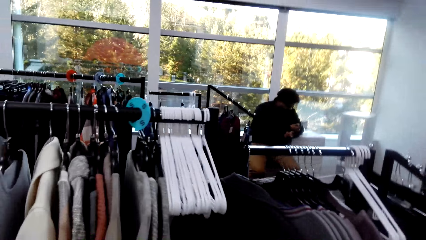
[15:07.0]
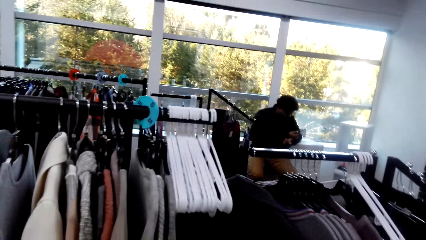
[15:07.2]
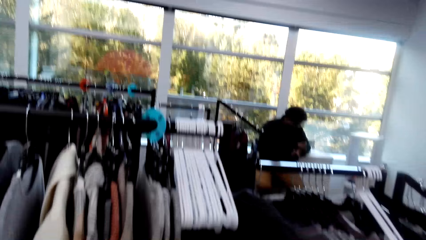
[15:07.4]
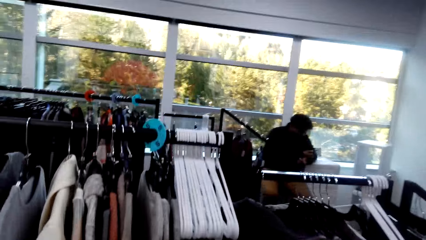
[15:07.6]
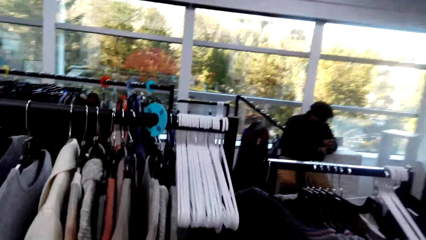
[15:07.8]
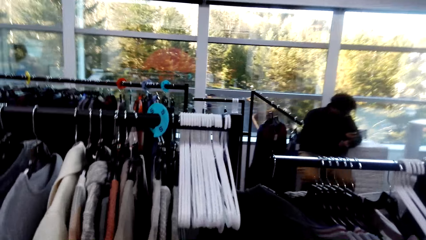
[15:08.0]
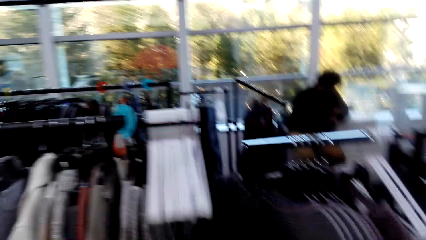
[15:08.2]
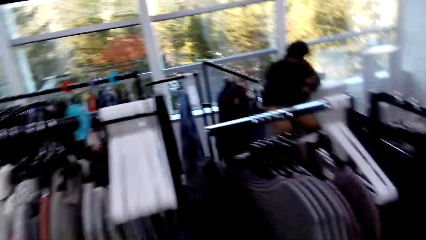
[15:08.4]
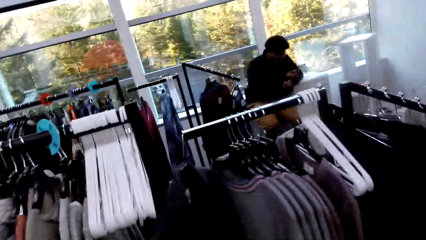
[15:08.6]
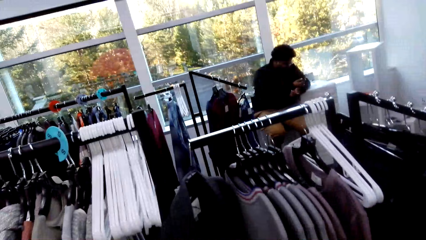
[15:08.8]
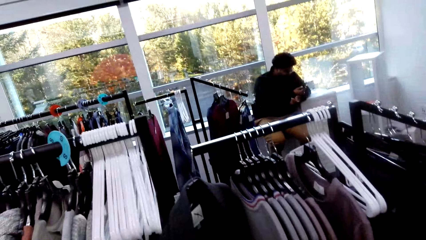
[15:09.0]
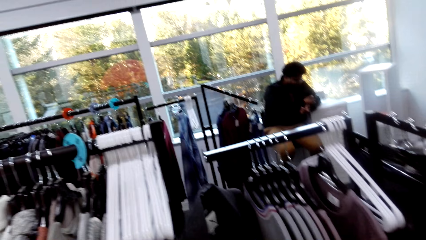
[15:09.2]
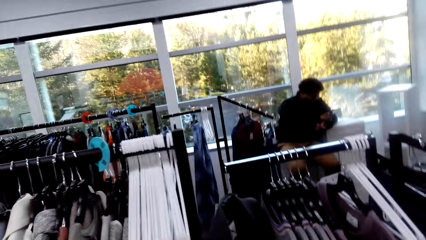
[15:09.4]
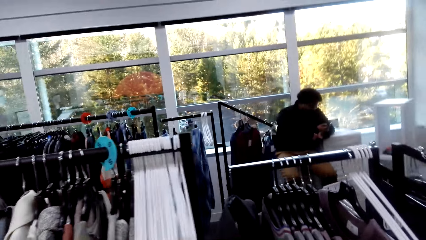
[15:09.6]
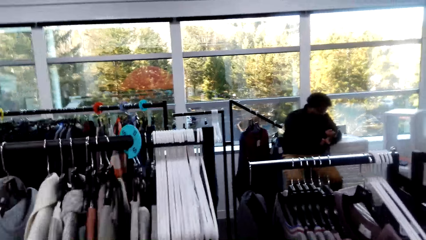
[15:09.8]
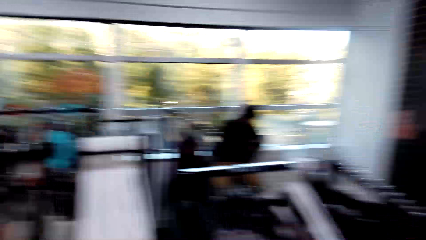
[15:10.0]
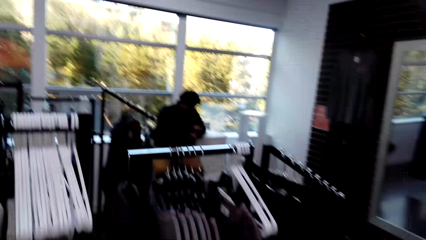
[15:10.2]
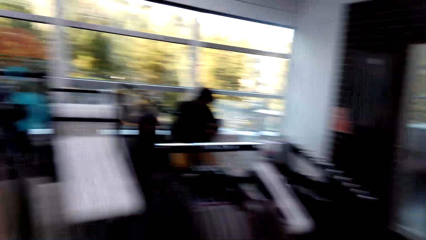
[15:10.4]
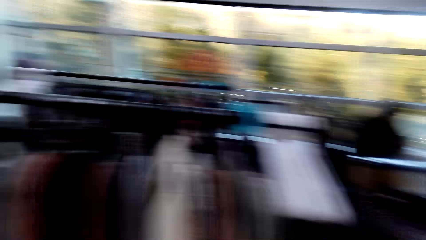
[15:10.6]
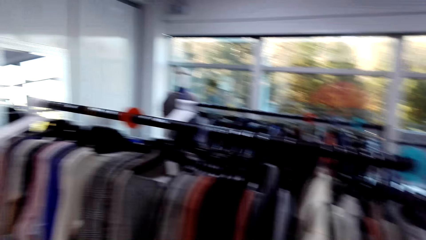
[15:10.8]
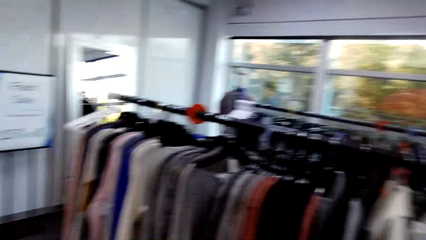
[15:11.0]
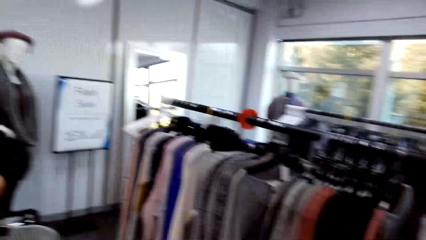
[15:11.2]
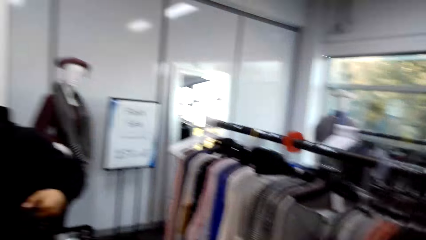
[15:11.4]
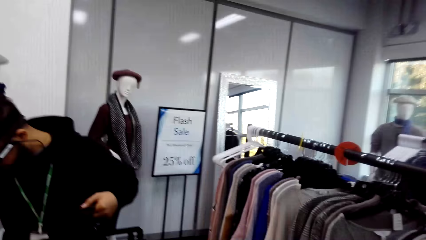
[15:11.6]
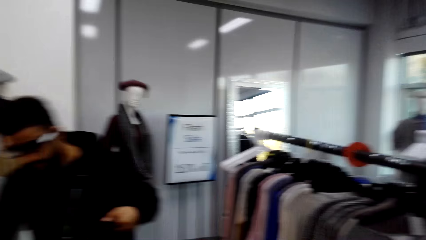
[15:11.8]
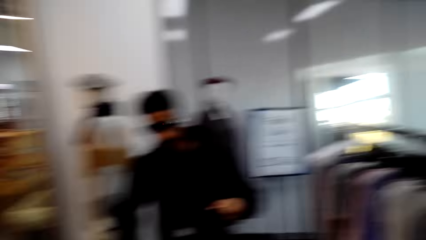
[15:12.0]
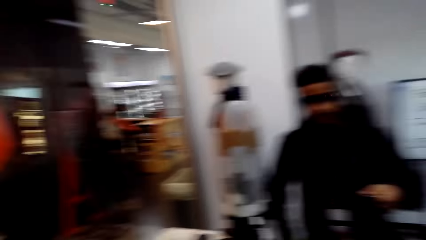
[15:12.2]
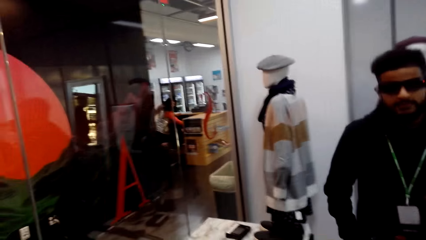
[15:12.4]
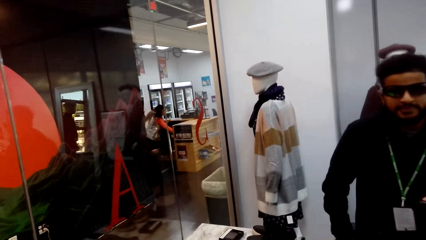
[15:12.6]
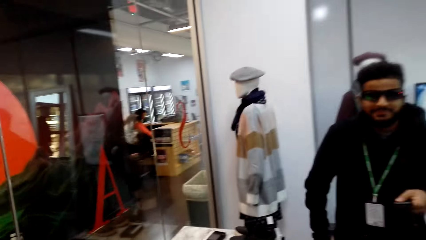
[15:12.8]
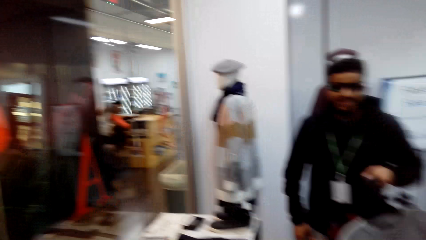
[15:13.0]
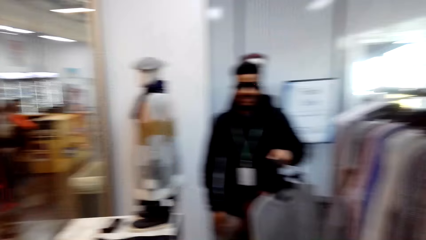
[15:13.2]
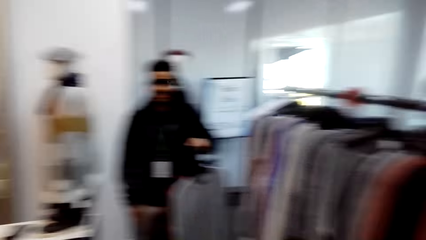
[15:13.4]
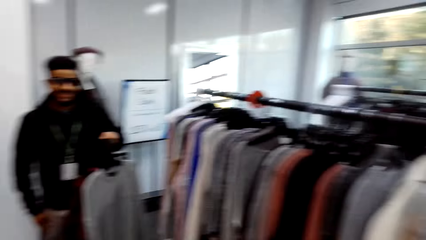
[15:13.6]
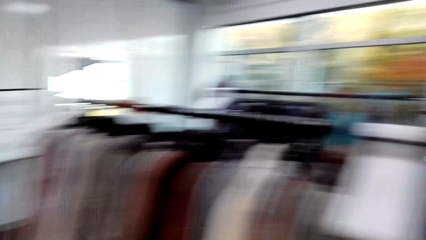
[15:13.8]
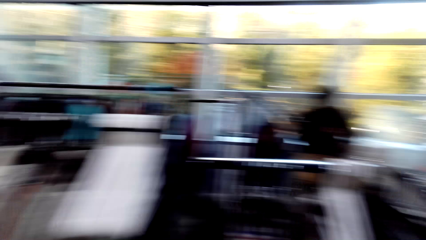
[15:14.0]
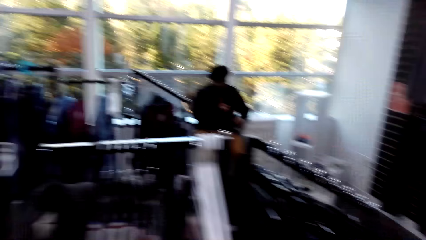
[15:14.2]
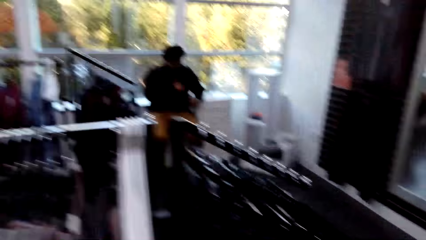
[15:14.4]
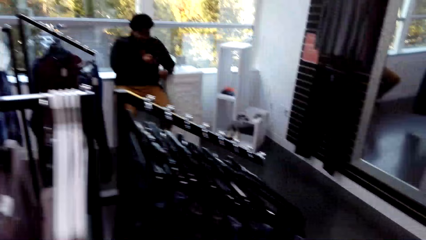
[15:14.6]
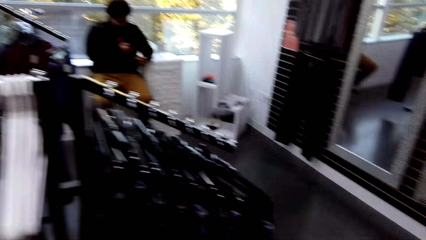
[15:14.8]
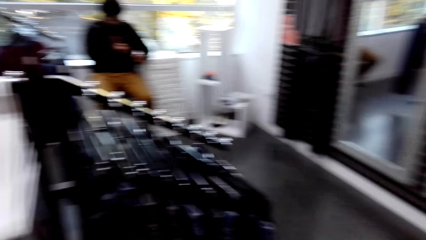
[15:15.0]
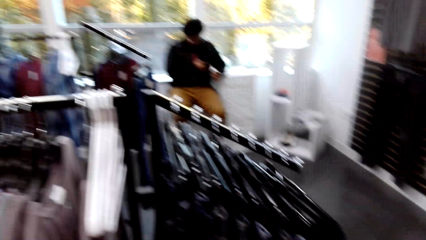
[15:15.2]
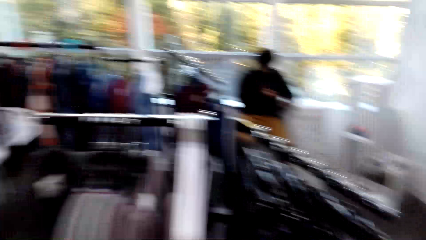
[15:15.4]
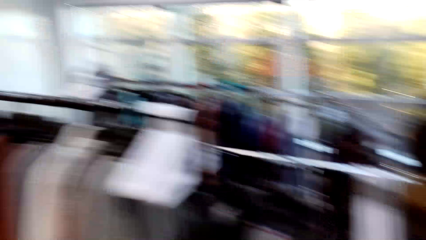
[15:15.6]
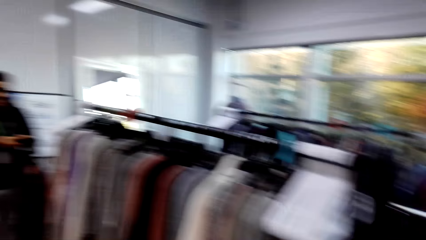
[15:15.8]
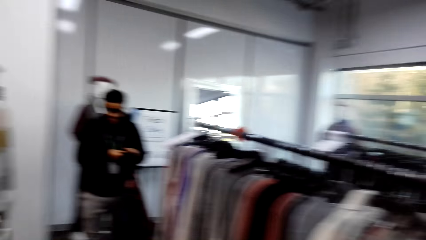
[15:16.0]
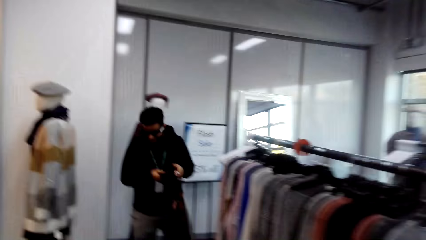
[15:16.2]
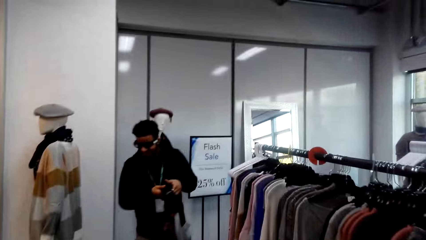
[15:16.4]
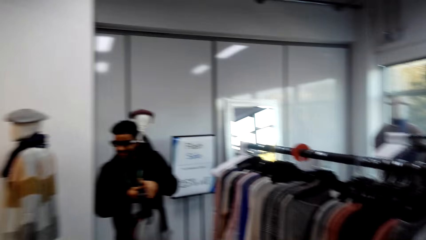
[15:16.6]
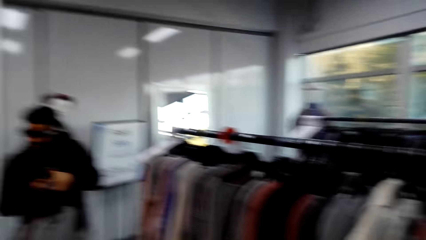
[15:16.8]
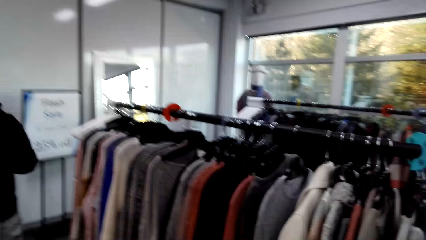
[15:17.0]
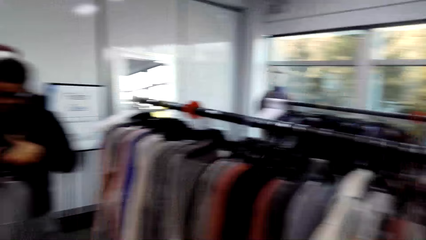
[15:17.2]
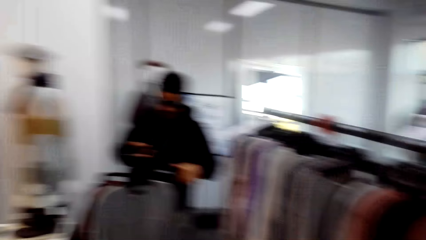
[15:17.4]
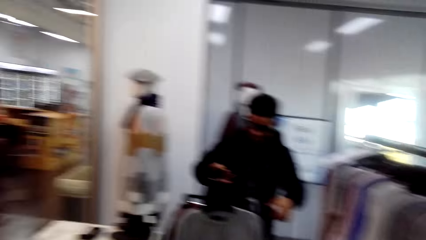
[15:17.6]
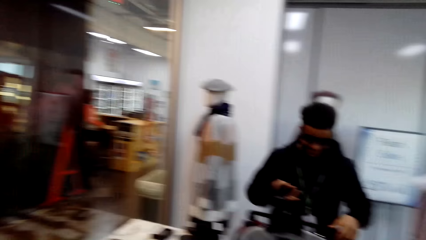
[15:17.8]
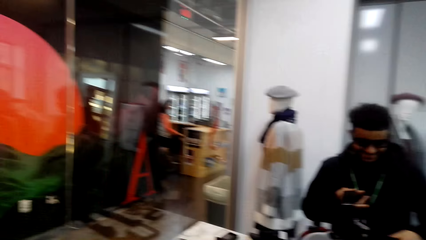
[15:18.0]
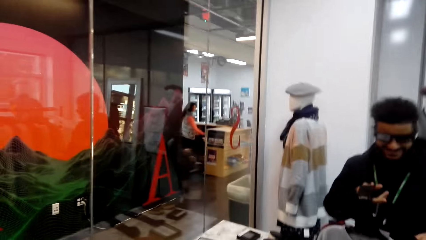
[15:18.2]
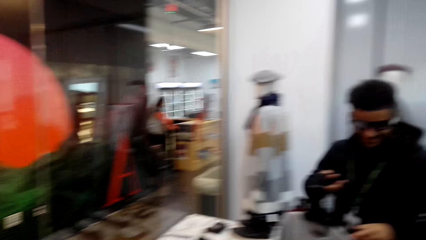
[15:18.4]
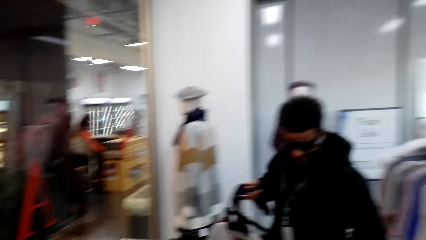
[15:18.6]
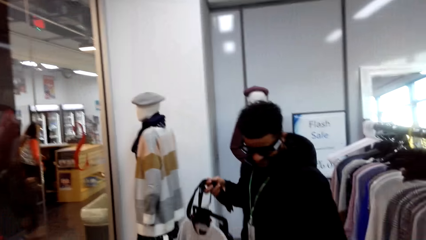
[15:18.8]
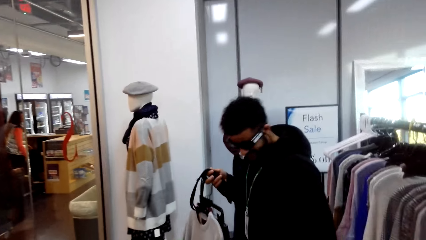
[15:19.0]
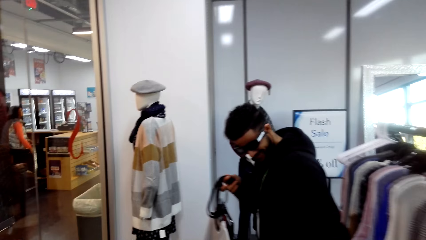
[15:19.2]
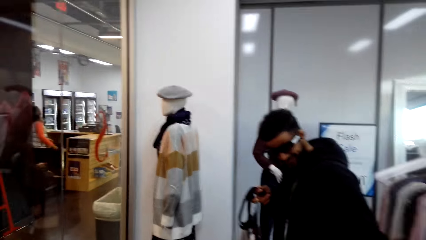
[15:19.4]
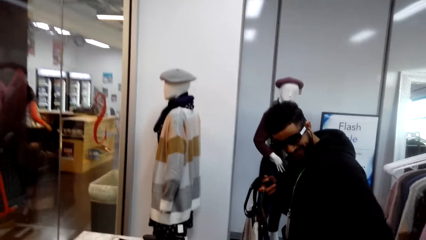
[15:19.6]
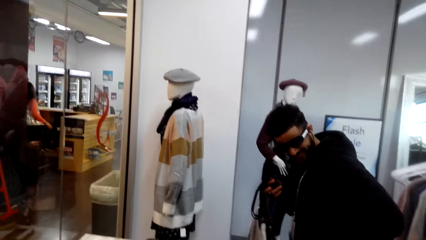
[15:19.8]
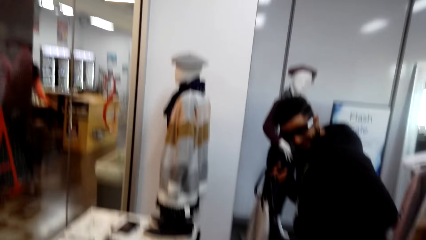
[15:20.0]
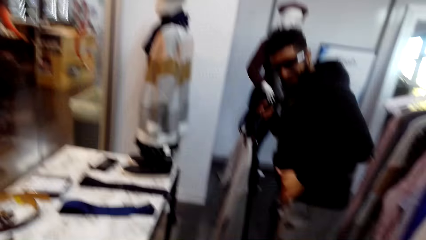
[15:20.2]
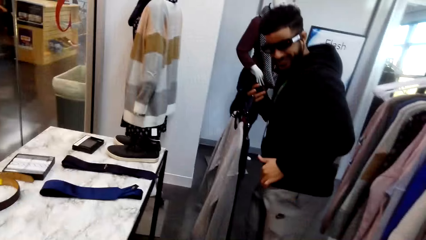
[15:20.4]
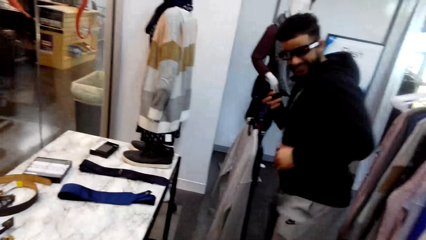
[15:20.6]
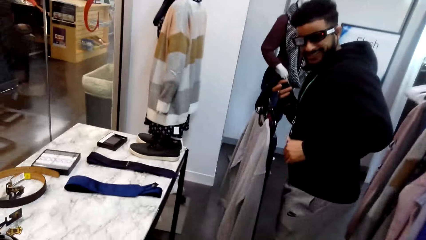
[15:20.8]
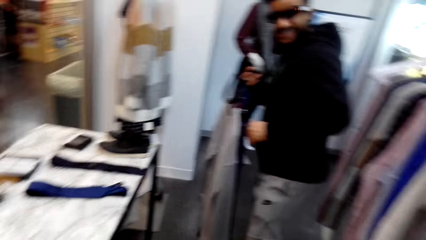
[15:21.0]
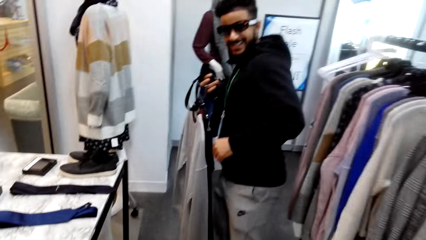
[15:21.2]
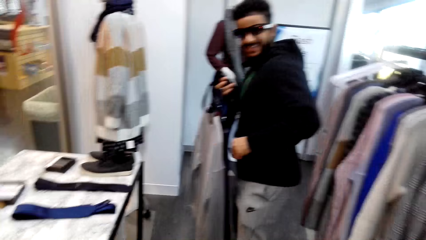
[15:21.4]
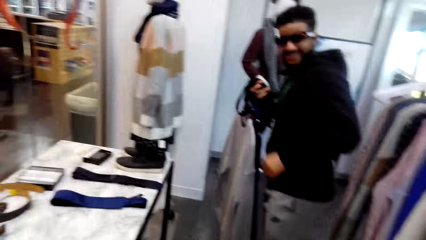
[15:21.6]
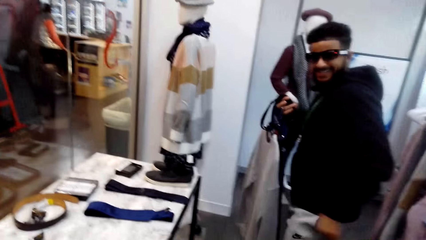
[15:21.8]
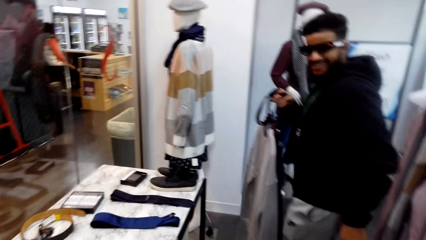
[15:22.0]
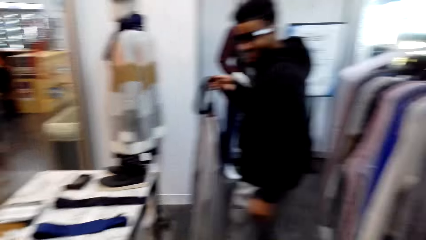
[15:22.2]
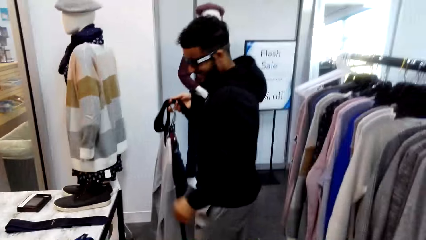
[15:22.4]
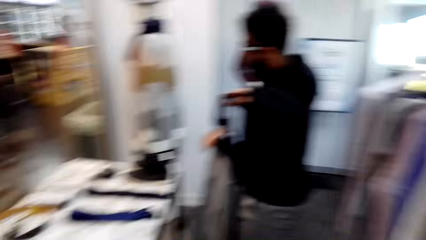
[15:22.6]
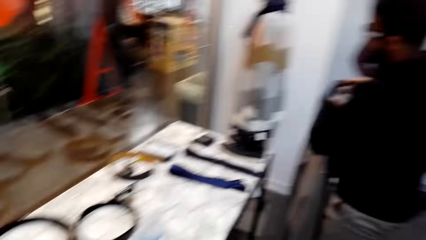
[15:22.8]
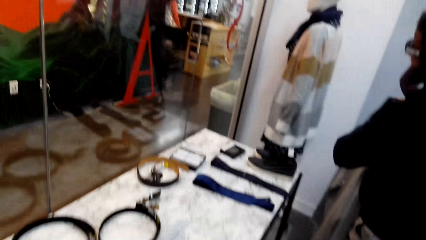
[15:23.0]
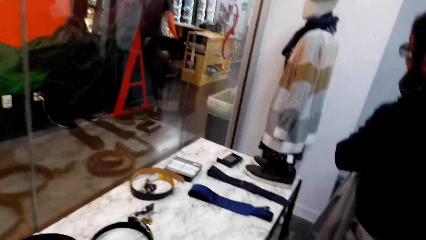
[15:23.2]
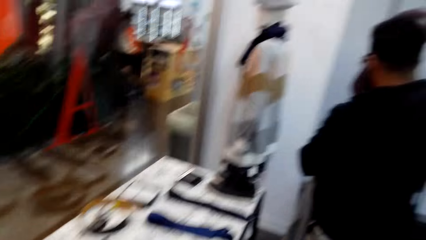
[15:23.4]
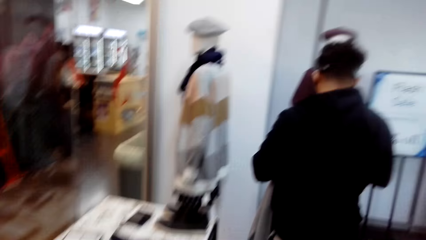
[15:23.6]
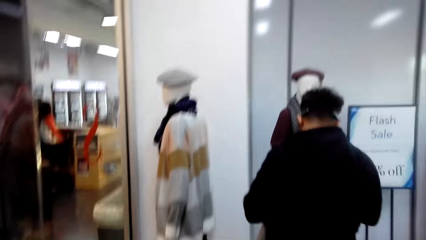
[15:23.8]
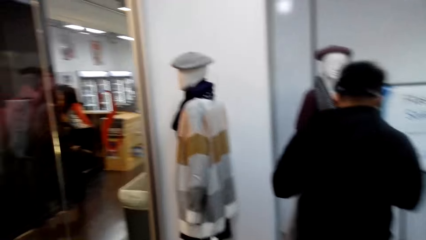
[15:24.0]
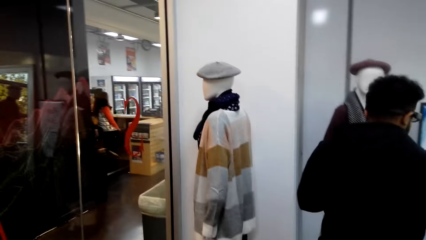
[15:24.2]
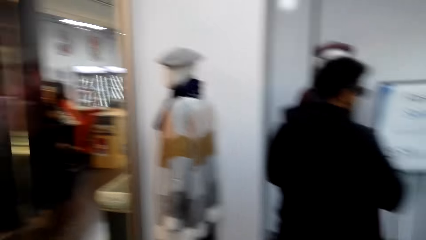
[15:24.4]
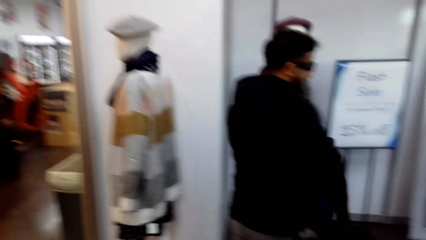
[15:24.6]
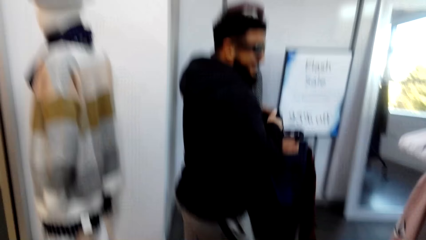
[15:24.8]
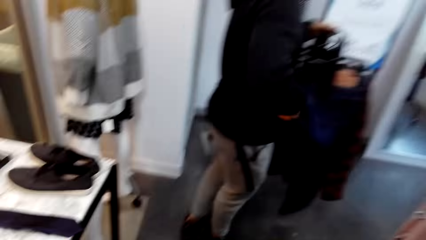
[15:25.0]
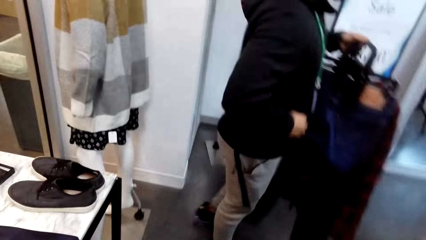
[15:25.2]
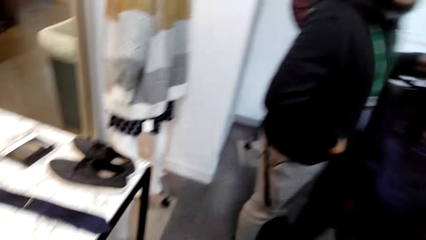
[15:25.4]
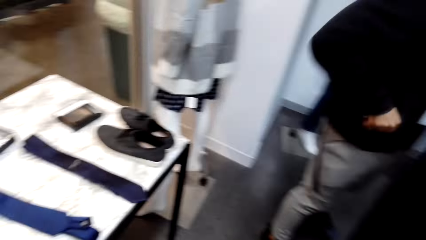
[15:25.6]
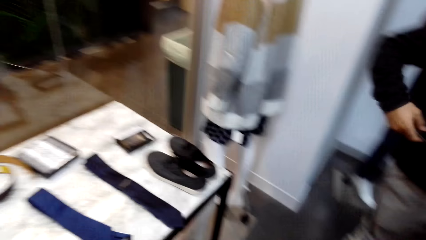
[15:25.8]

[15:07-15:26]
The camera wearer touches clothes on a stand. They walk around the shop. They turn around the shop. The man dances to a song in the room.
